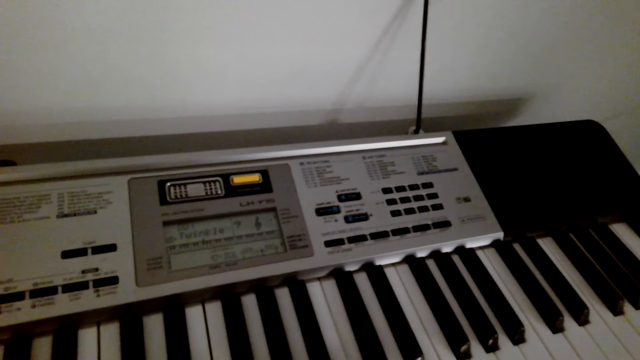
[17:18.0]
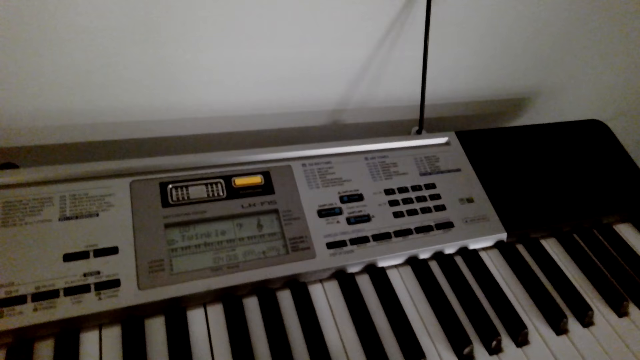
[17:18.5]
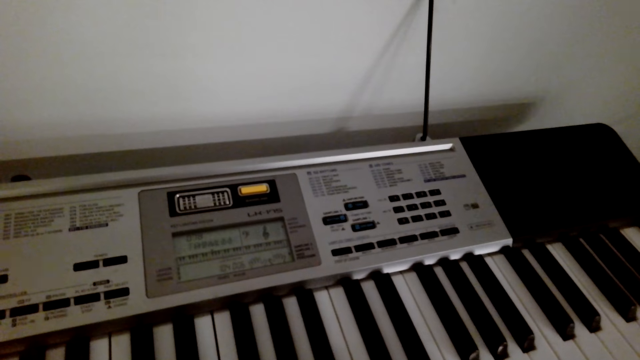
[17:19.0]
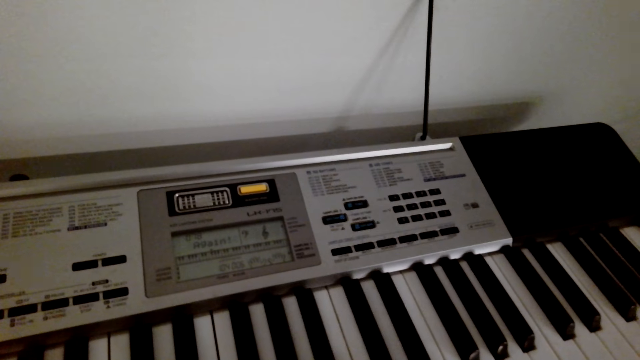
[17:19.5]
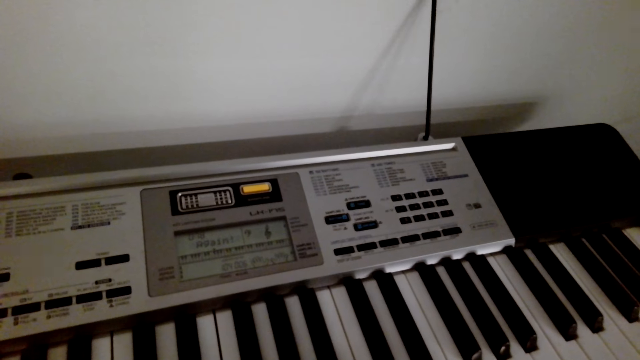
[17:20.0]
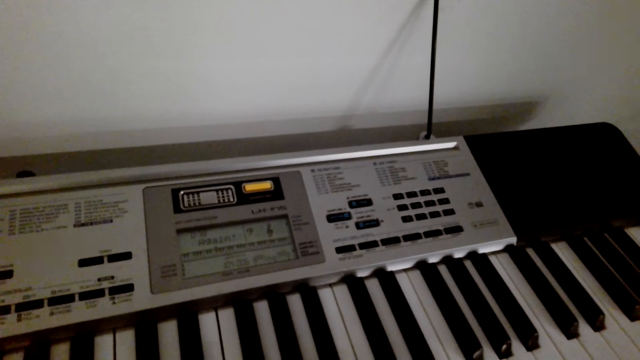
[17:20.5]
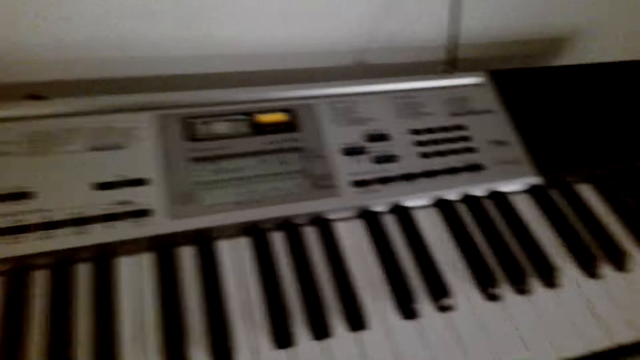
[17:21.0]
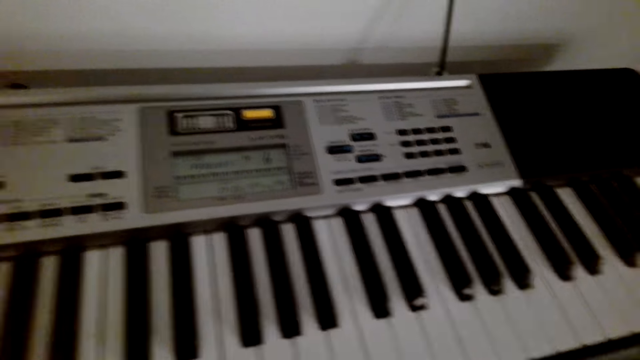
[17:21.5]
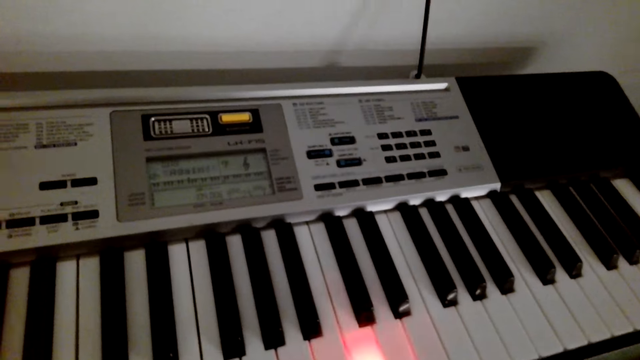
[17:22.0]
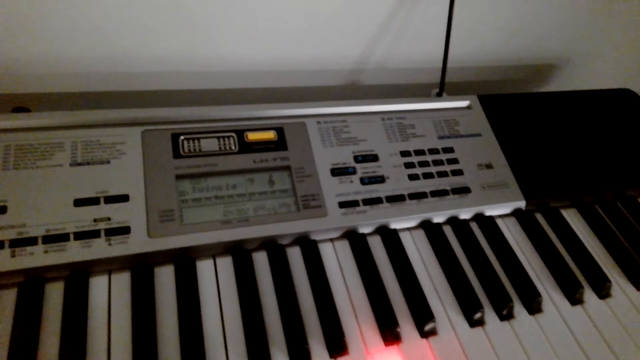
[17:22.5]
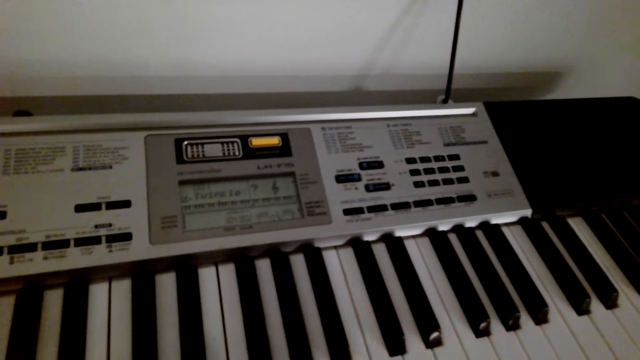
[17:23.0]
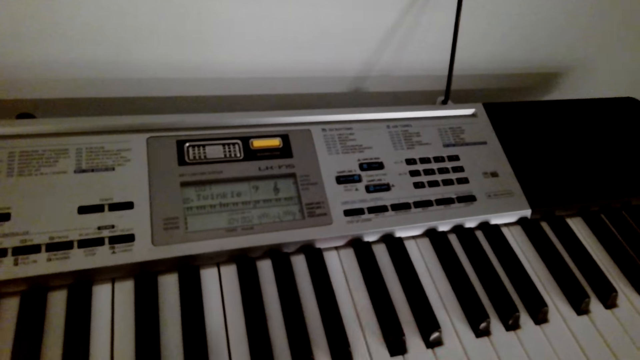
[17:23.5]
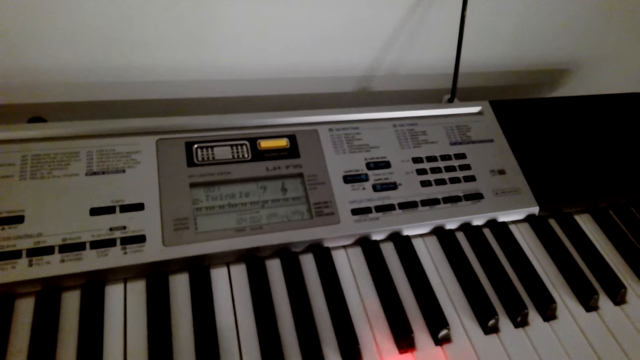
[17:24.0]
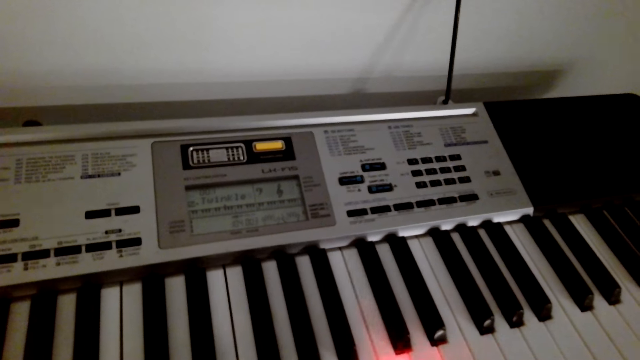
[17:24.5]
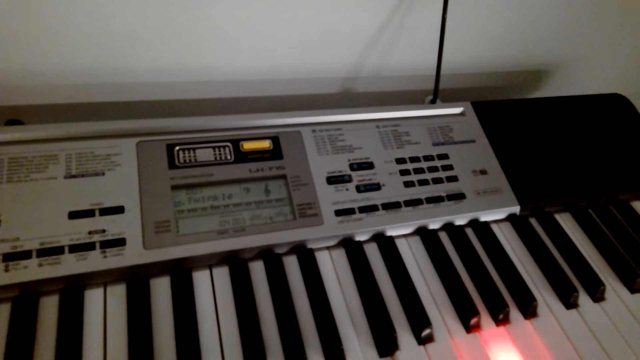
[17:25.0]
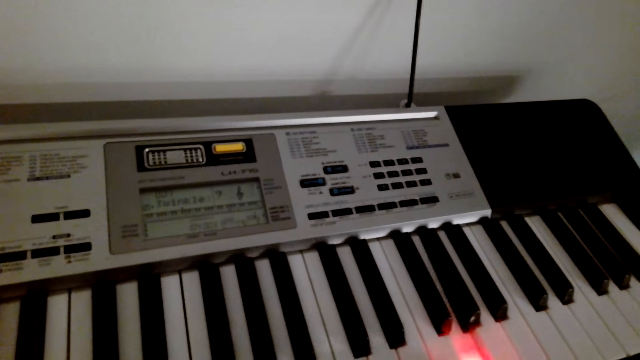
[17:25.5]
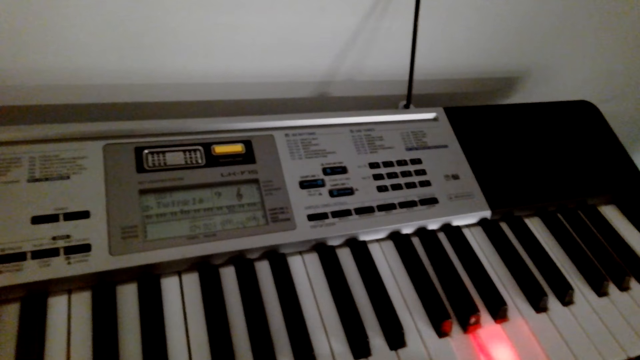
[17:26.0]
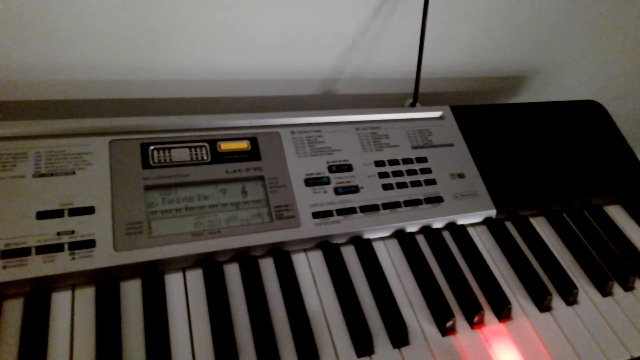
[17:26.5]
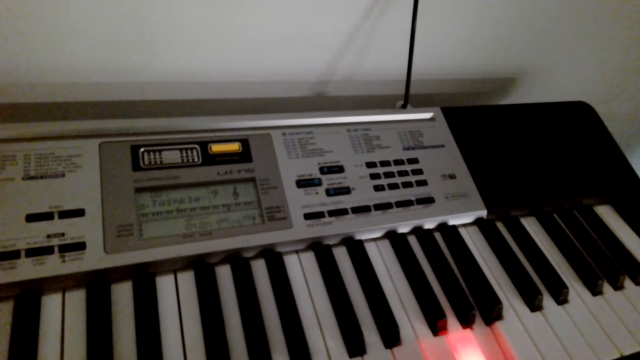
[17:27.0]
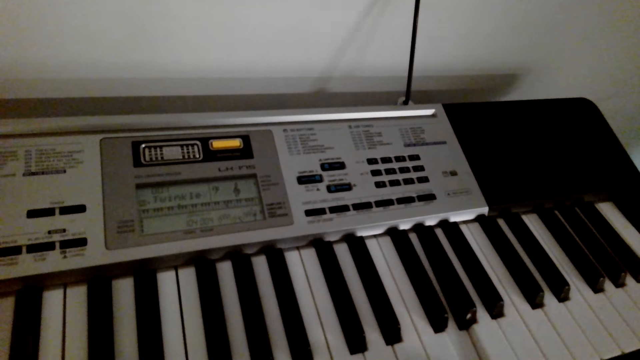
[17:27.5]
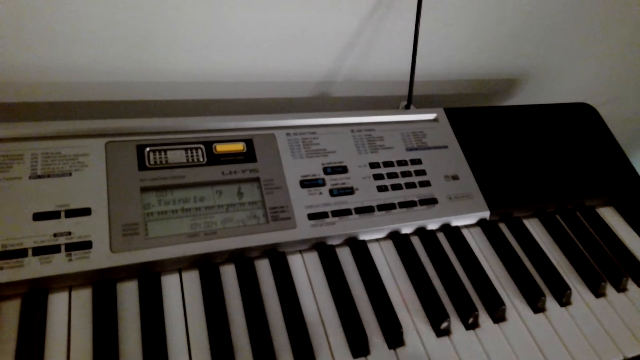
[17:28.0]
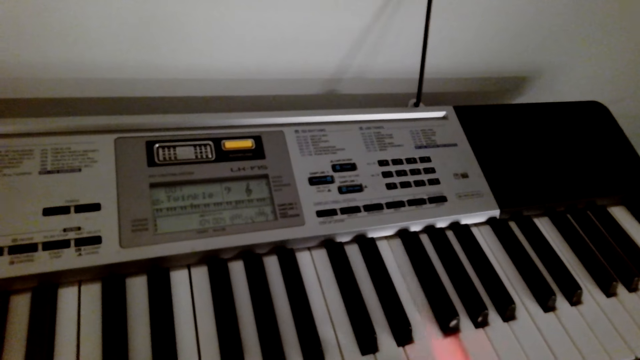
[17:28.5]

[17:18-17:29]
The camera wearer plays the piano. They pause to play the piano.

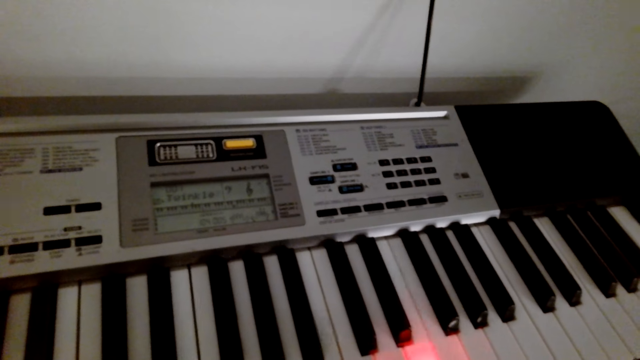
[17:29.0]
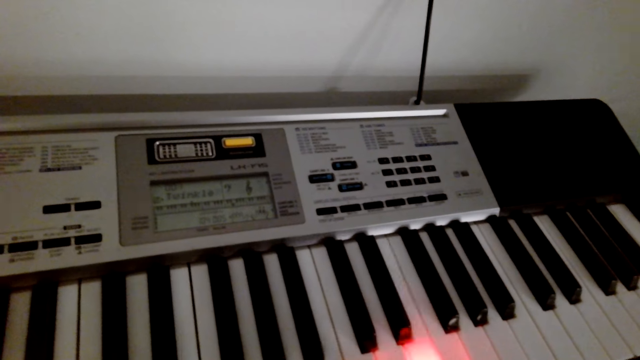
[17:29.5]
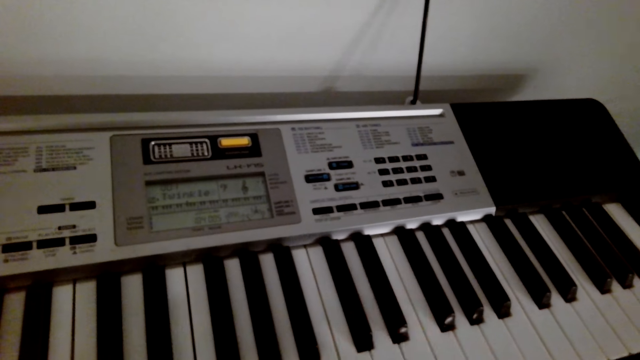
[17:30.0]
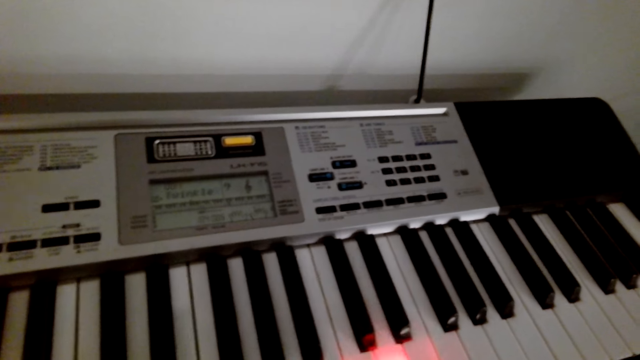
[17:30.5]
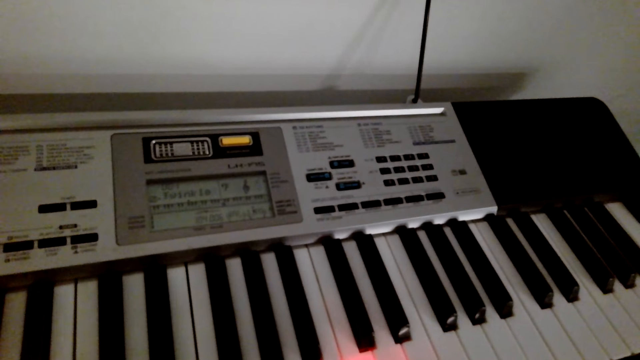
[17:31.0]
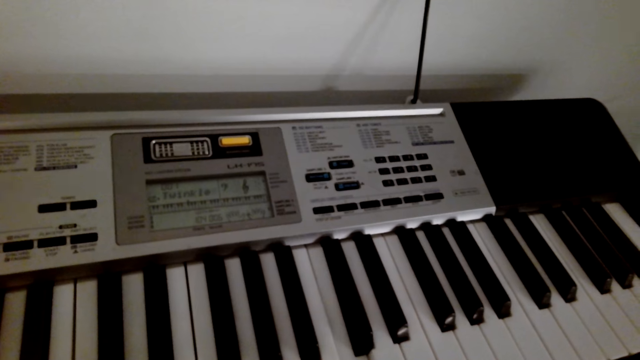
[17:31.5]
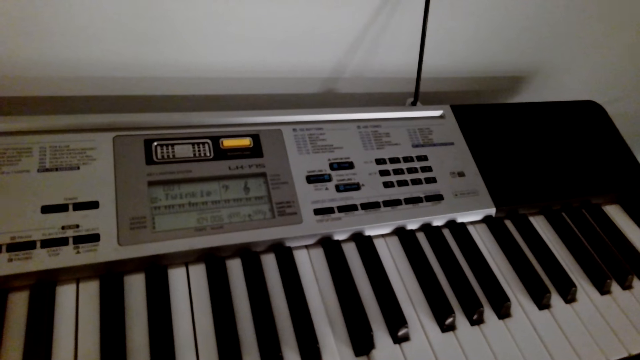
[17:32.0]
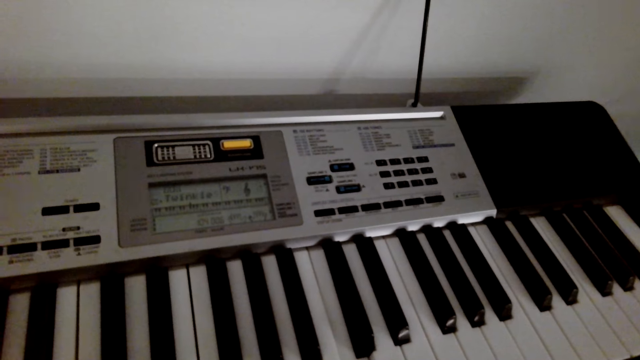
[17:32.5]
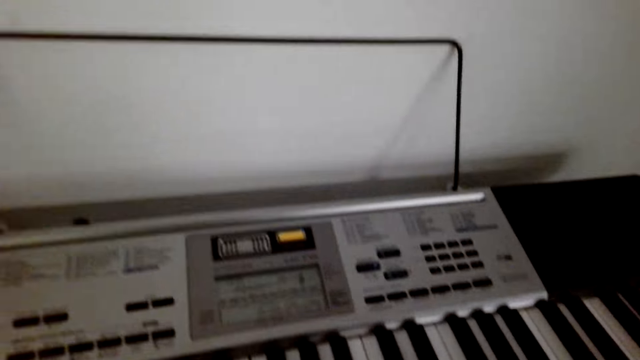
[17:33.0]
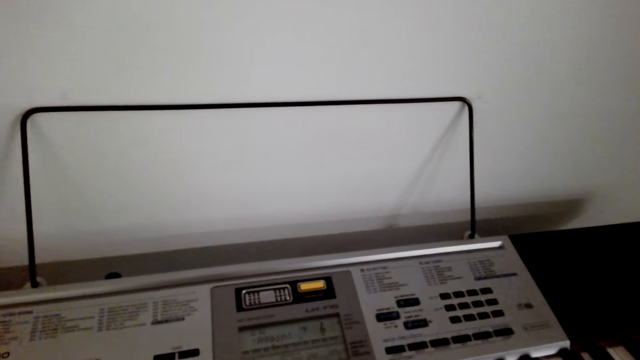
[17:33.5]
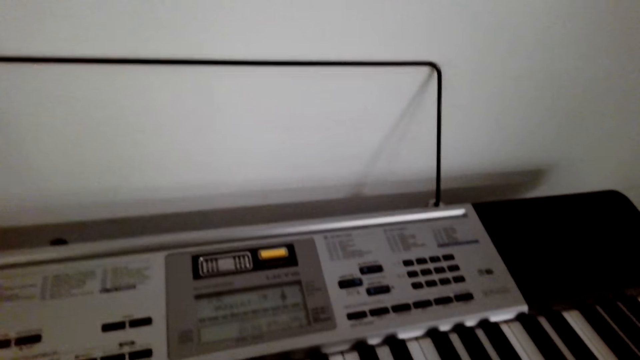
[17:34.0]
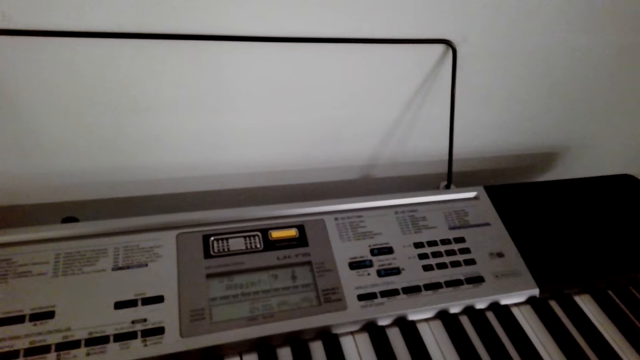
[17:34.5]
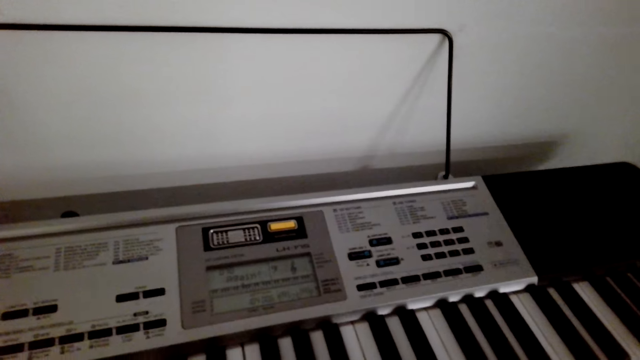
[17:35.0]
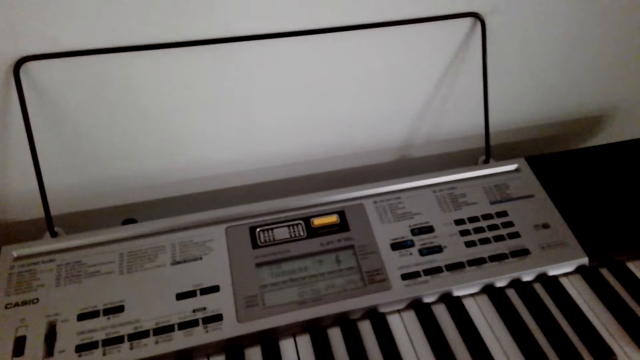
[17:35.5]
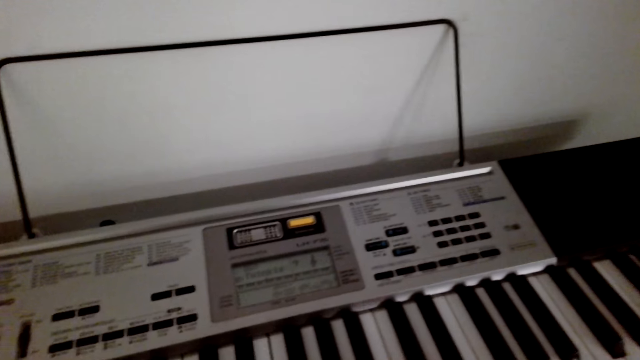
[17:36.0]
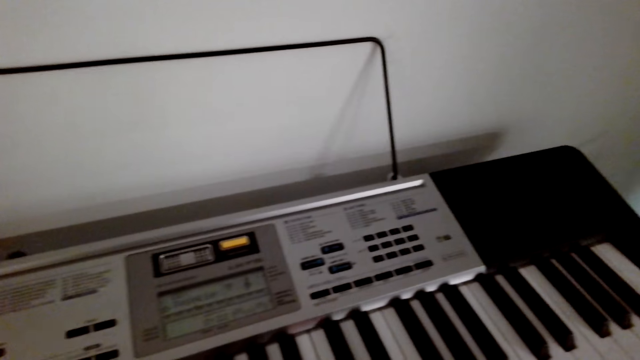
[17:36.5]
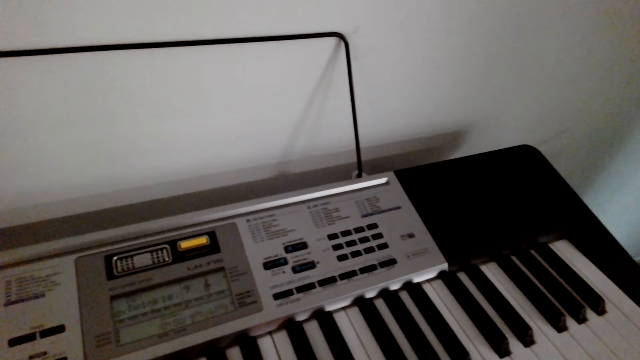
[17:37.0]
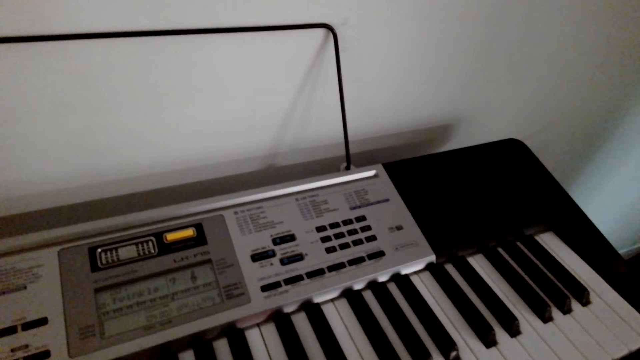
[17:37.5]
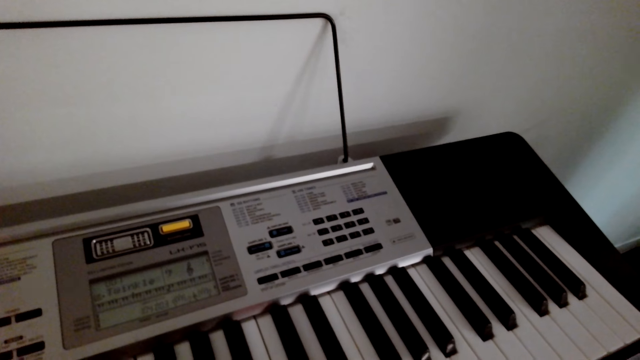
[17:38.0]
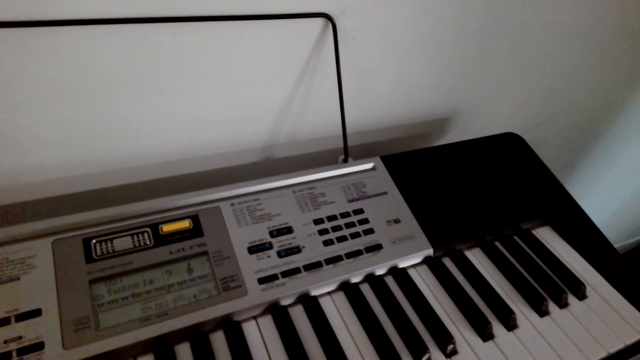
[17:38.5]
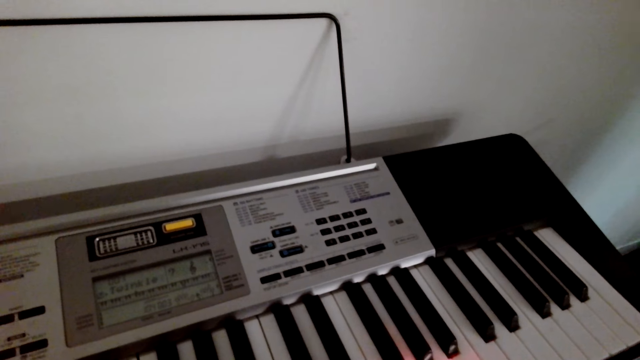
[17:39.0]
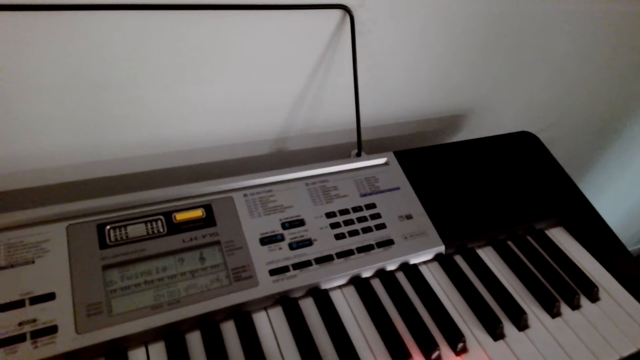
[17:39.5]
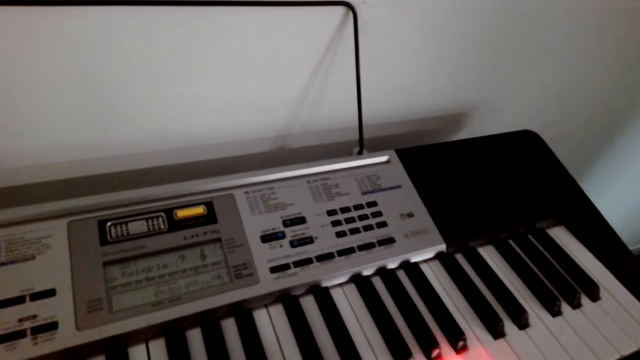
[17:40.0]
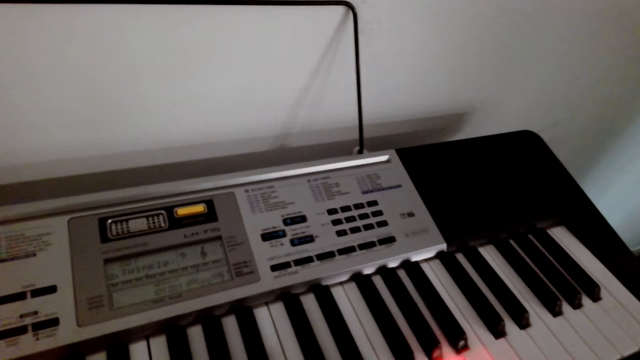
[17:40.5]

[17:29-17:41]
The camera wearer plays the piano. They pause to play the piano.
